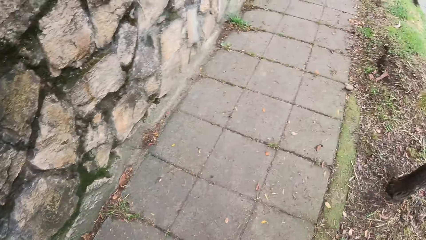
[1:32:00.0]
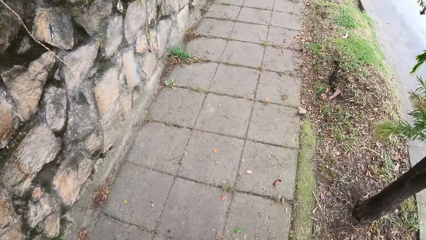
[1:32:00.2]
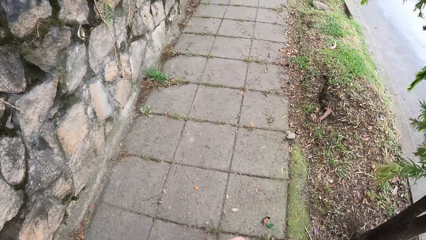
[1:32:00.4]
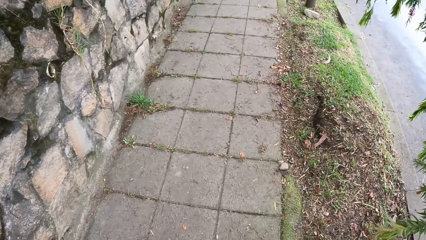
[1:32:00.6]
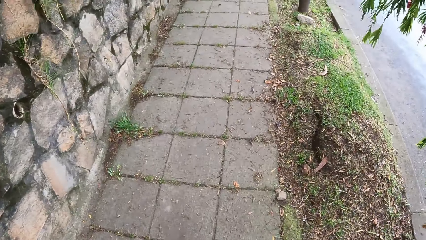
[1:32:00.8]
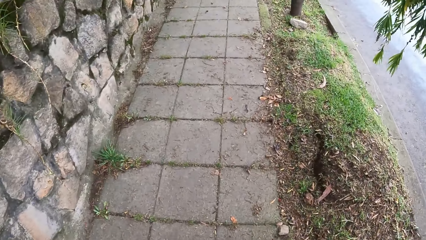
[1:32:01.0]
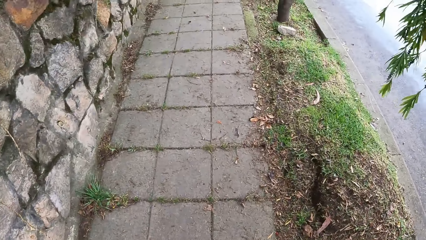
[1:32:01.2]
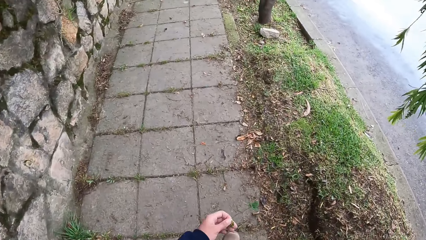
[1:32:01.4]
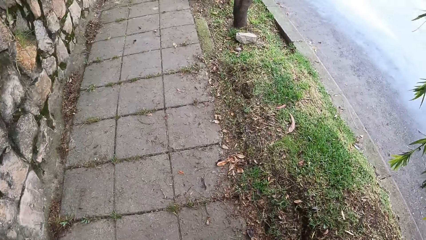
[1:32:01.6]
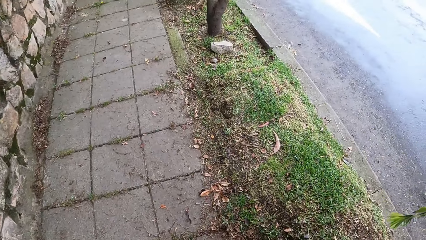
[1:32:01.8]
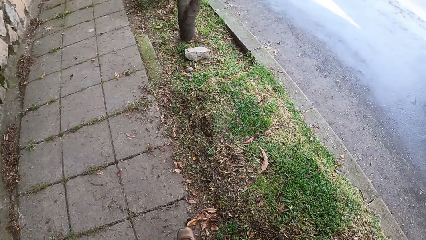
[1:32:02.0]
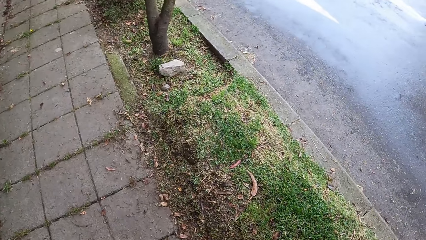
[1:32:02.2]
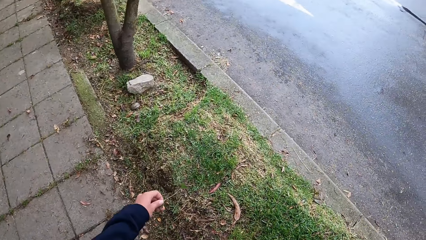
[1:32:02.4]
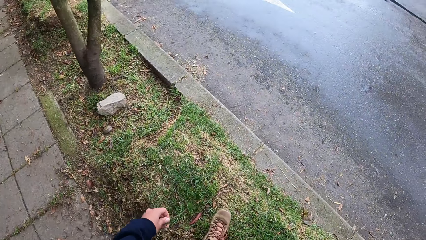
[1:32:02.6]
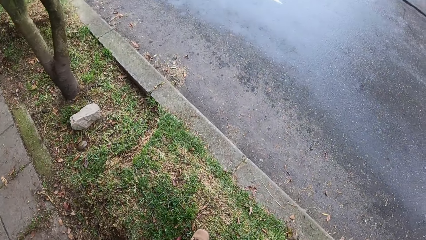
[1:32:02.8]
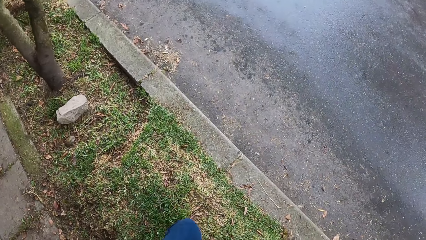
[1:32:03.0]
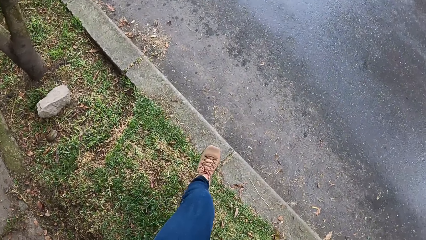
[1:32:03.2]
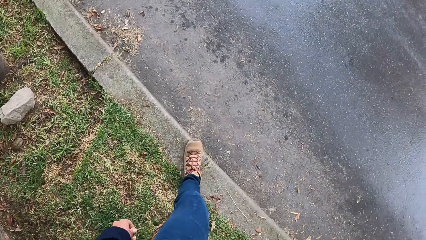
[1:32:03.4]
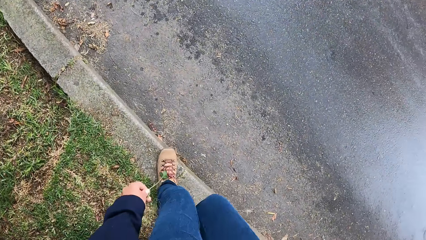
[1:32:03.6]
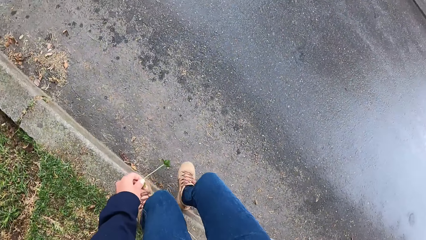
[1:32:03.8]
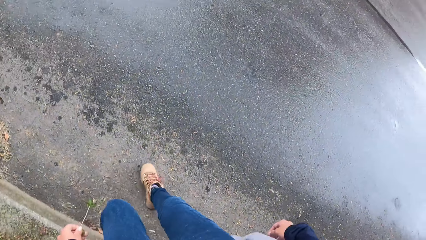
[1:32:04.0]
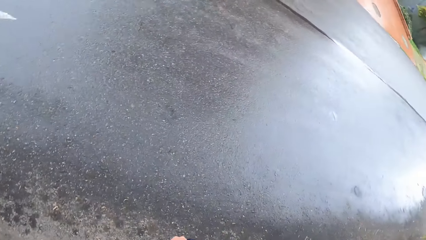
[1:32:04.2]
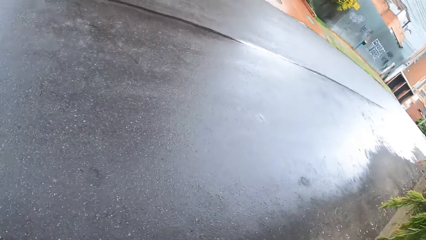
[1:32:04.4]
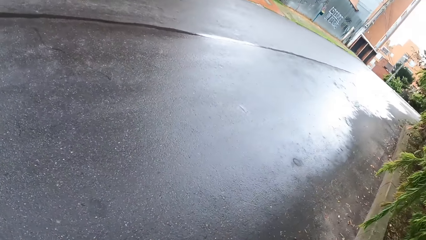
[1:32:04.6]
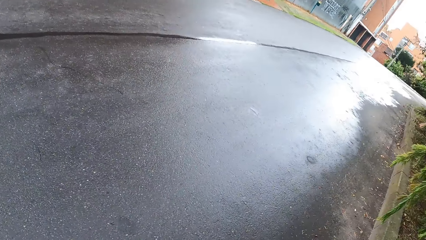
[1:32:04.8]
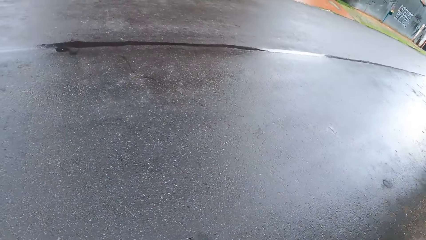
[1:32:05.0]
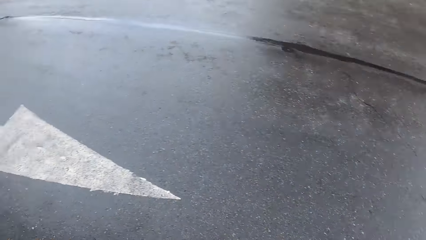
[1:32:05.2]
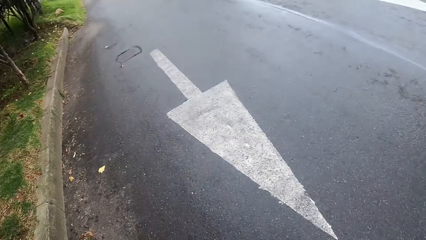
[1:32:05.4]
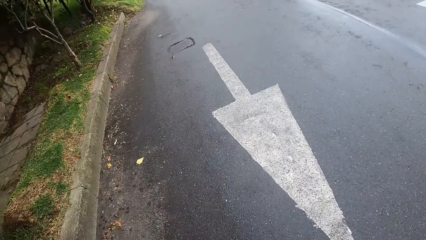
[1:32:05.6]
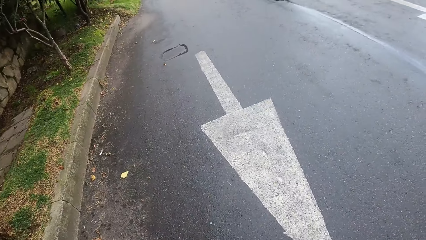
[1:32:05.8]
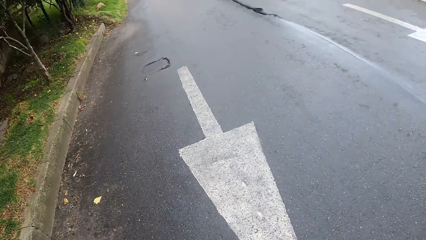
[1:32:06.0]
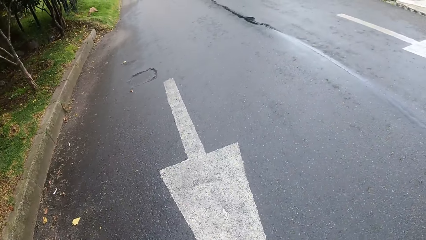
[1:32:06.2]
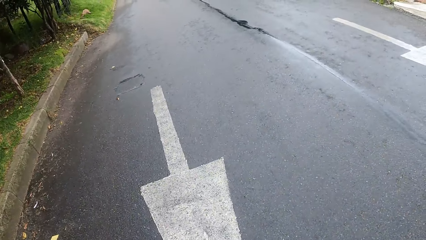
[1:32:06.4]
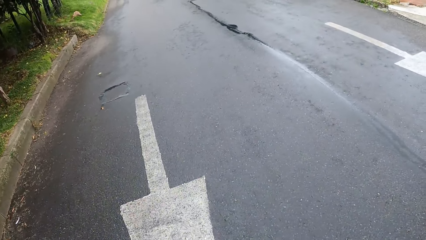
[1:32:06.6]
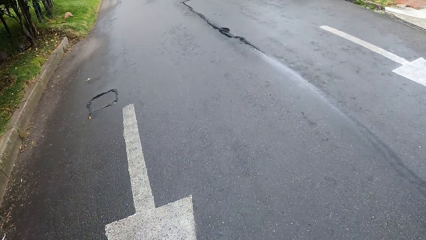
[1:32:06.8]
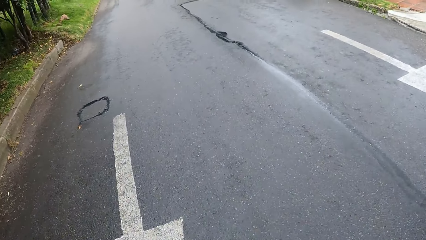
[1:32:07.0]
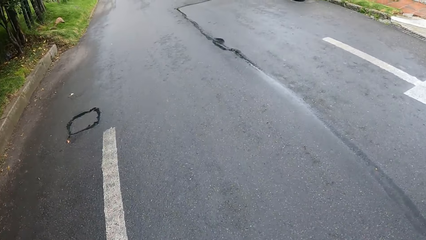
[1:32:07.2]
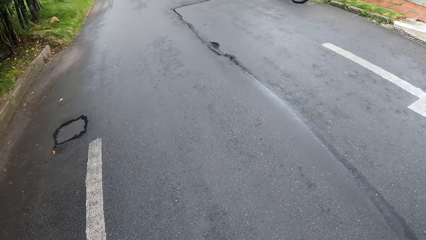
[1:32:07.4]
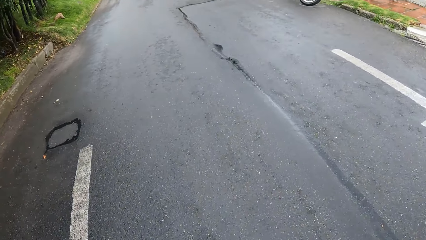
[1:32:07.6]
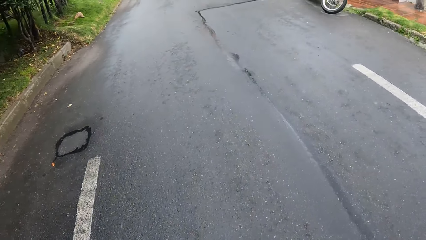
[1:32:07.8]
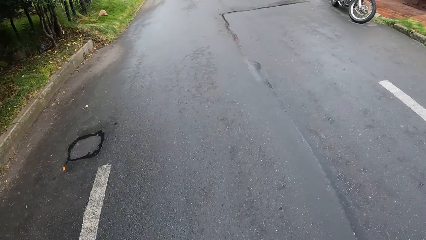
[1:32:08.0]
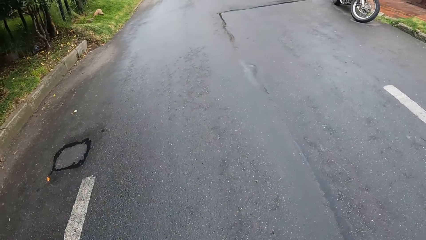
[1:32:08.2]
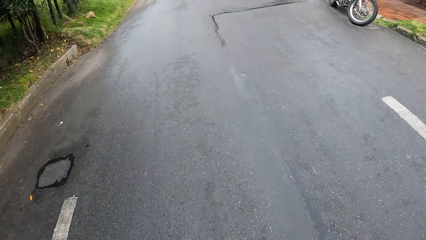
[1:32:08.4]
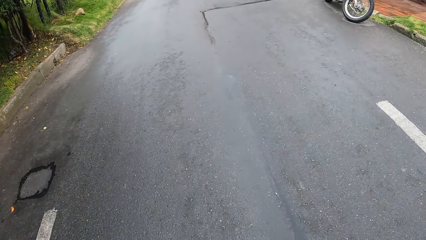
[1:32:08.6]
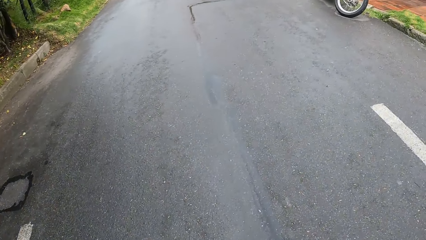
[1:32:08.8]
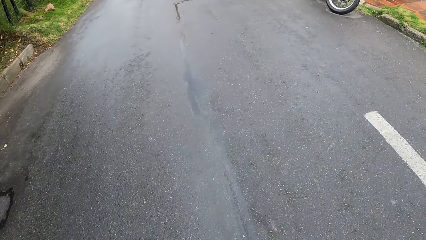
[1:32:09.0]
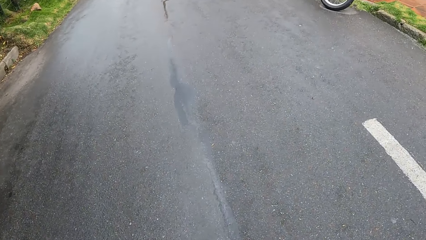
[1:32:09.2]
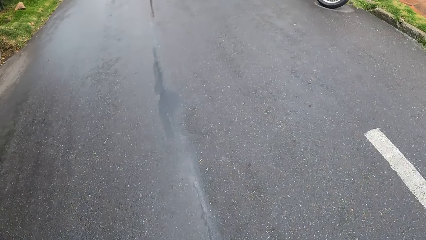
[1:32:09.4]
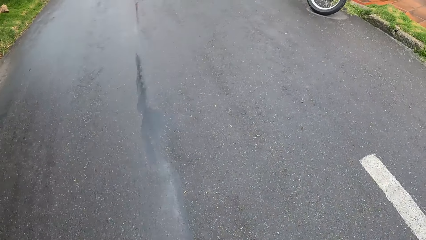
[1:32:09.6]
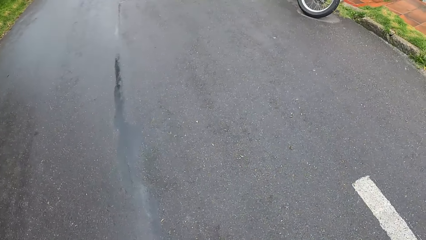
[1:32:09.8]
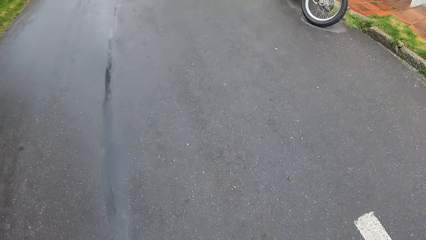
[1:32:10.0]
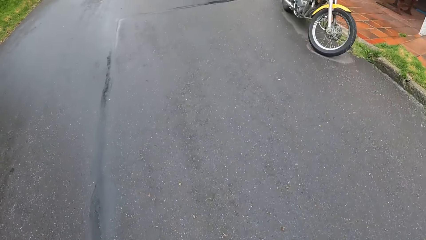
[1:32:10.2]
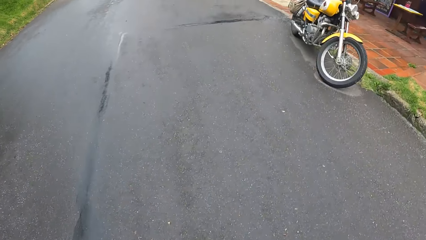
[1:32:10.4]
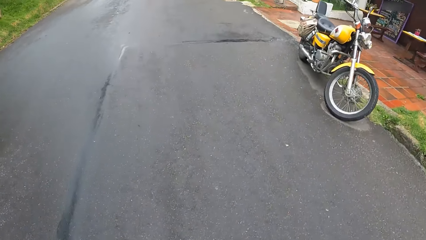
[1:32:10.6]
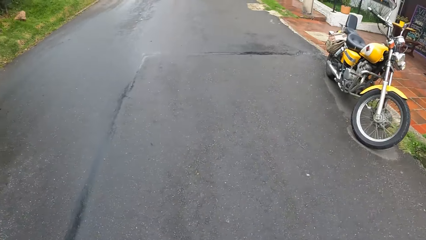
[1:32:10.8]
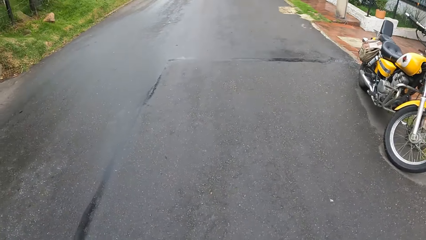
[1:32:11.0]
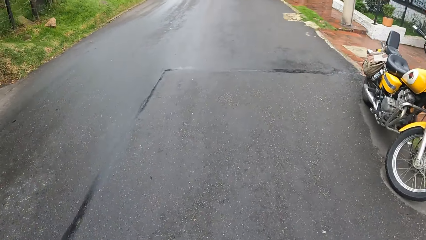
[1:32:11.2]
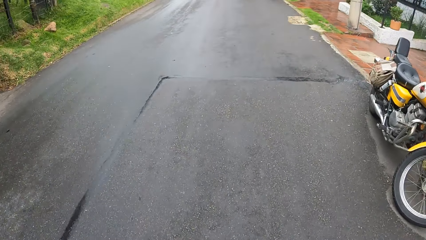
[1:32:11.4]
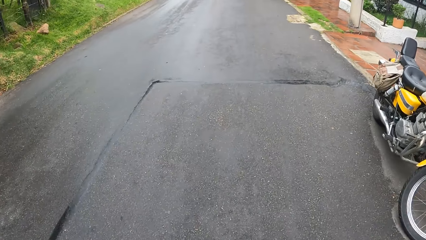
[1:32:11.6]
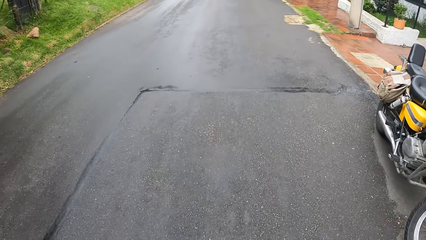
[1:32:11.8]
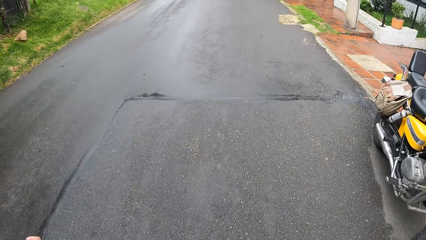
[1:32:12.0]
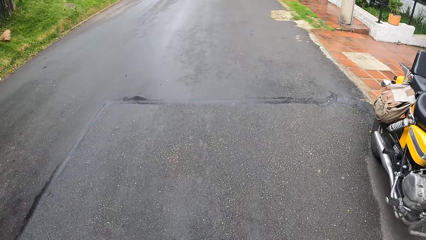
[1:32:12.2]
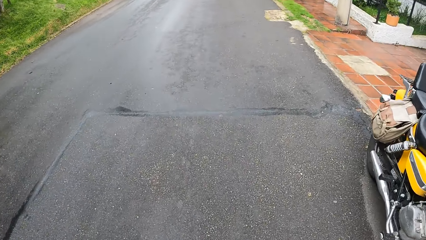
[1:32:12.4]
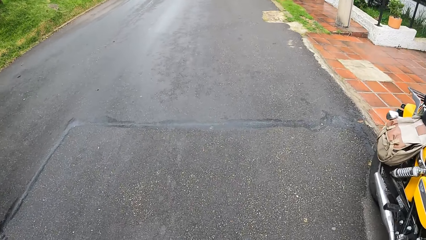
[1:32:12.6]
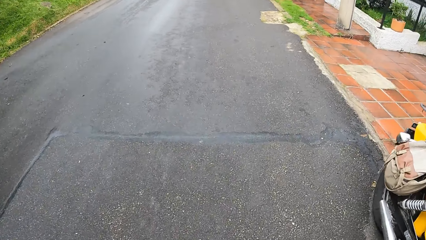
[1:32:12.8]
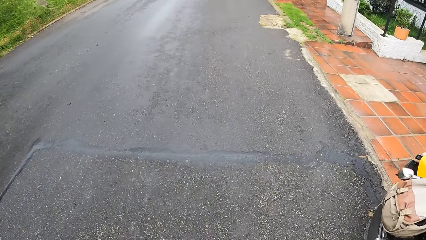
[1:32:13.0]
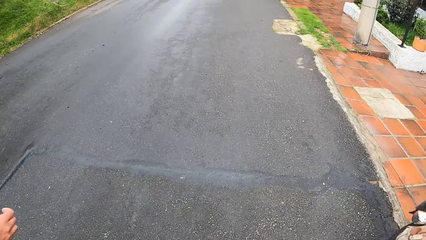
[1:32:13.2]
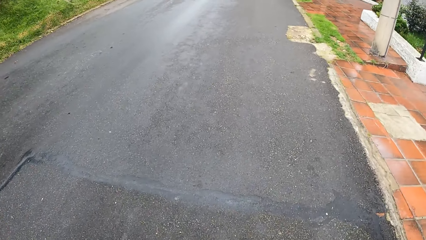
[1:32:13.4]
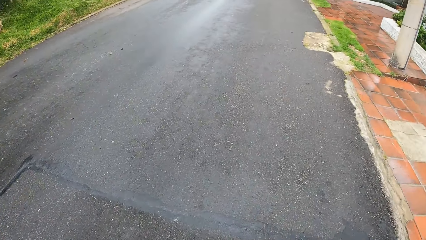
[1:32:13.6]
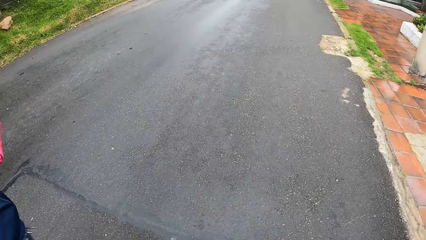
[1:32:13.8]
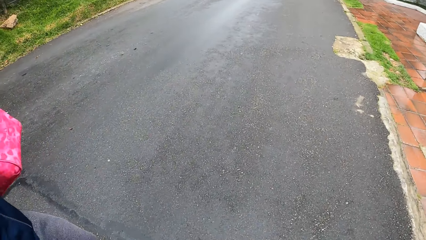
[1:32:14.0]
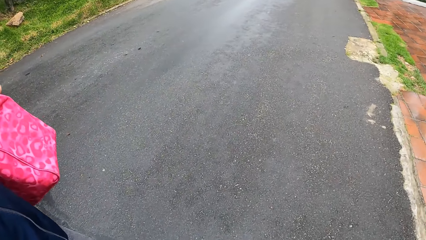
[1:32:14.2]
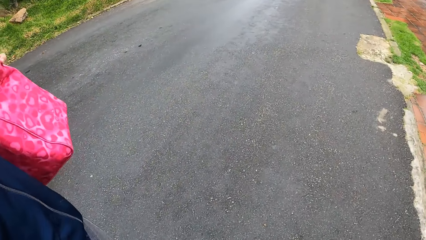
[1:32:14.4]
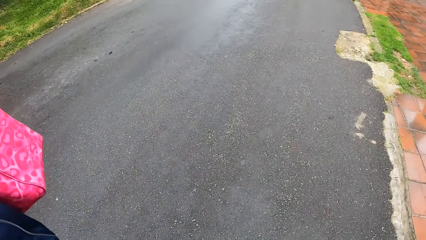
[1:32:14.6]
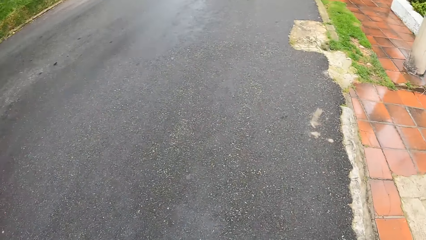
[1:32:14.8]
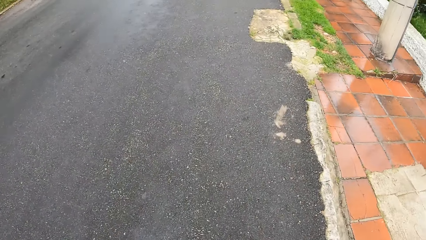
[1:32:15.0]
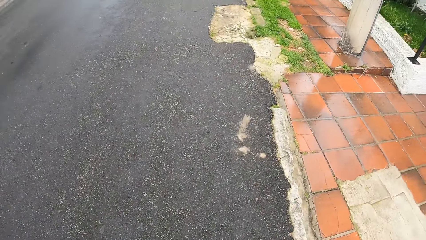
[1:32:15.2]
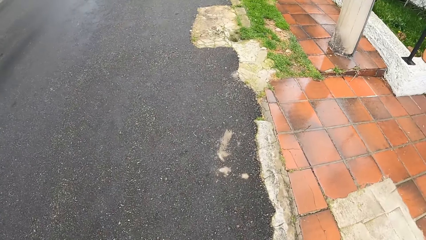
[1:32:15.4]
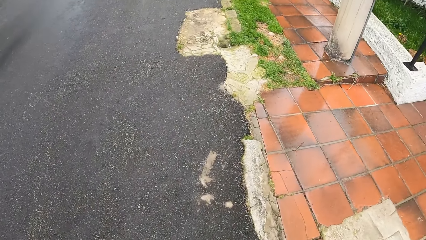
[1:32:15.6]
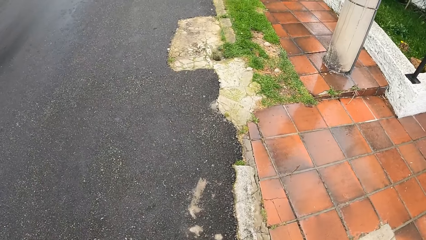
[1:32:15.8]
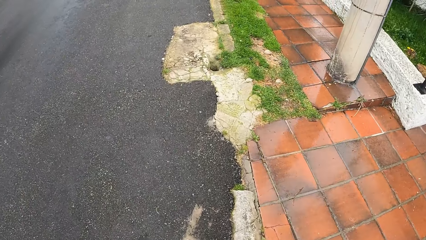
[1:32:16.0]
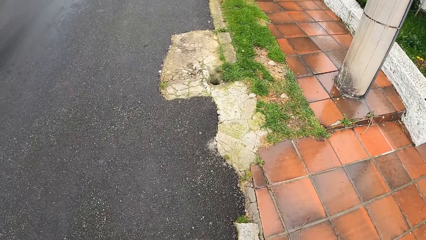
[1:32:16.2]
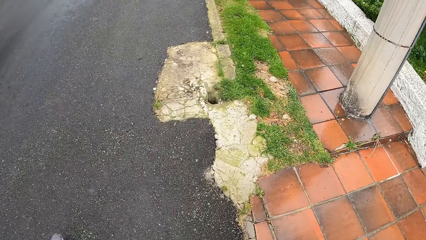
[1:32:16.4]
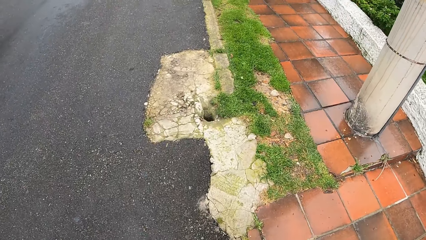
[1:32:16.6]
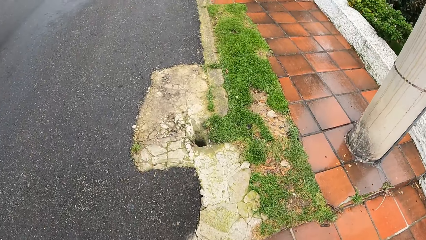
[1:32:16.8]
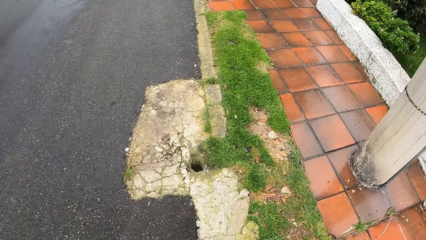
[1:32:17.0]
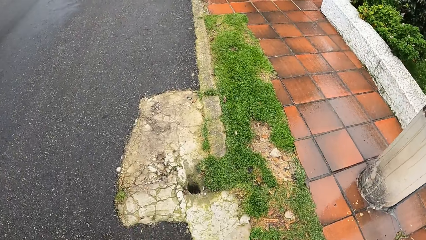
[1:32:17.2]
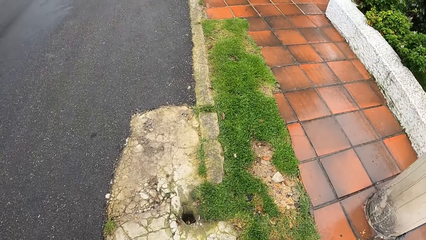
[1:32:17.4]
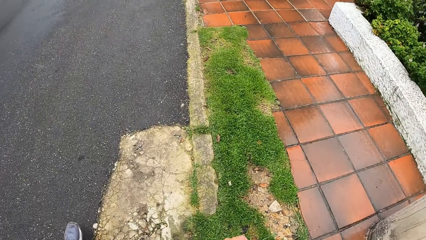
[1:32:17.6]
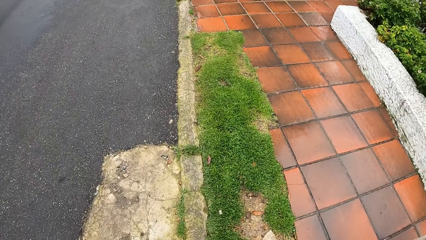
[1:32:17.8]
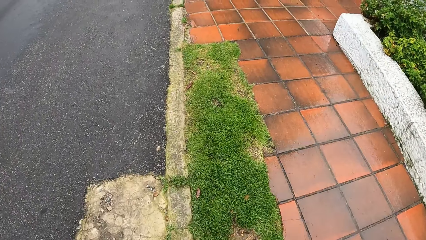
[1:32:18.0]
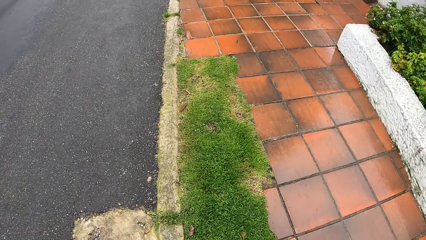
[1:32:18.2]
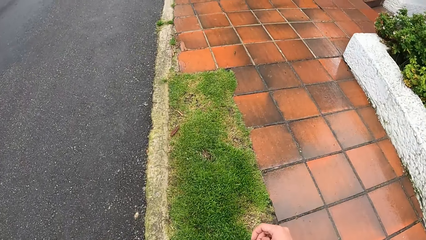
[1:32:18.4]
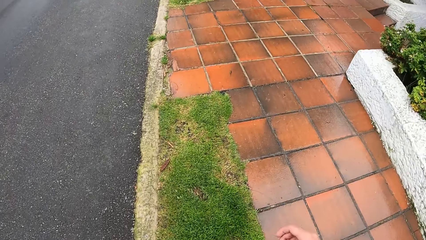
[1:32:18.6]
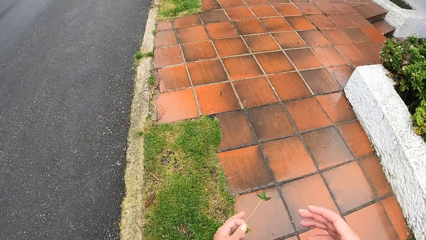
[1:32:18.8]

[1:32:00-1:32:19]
The camera wearer looks right. They look left. They cross the road. They look at the motorcycle.
